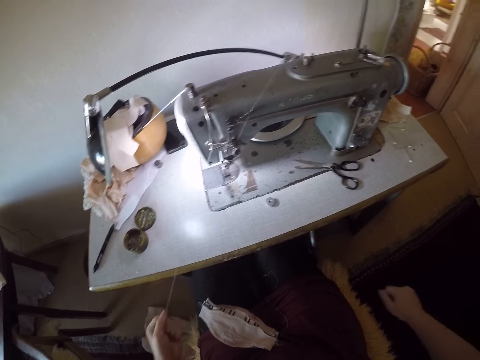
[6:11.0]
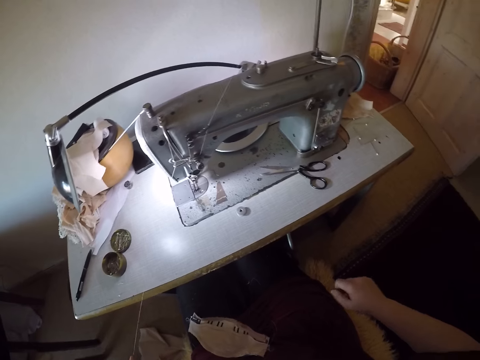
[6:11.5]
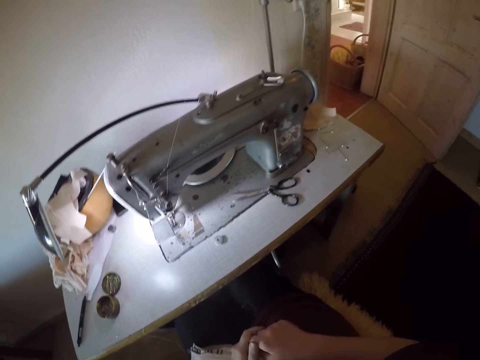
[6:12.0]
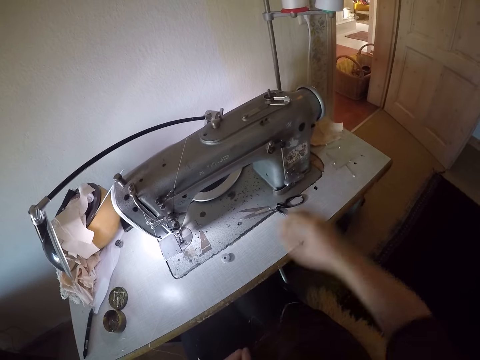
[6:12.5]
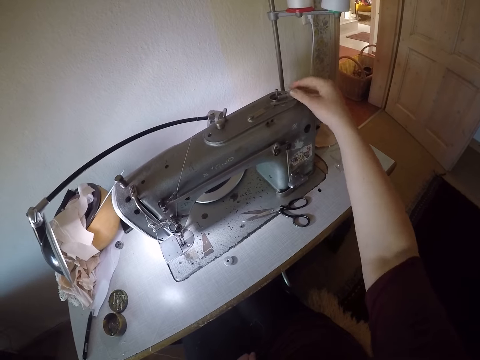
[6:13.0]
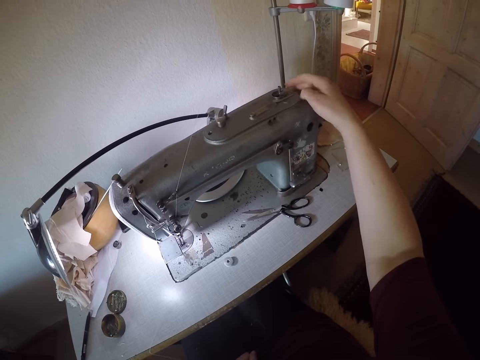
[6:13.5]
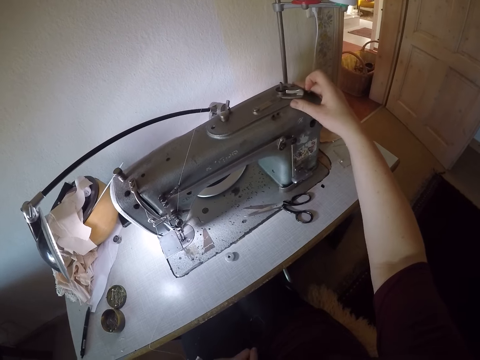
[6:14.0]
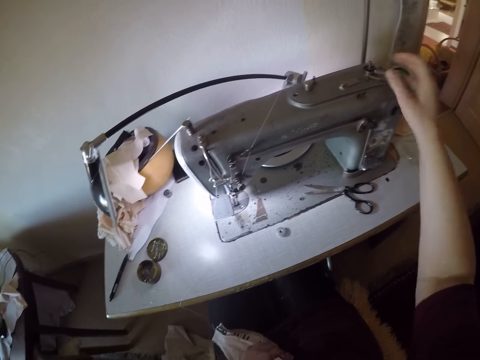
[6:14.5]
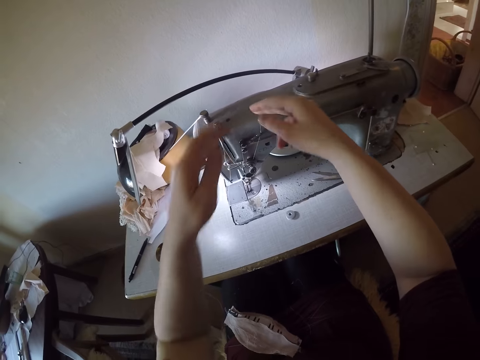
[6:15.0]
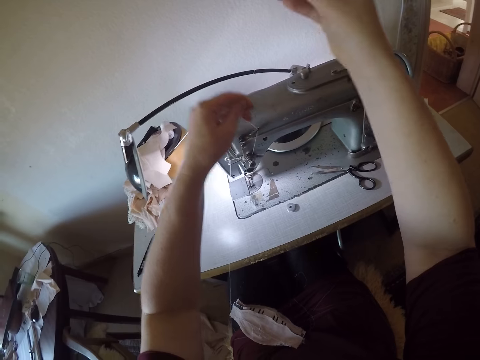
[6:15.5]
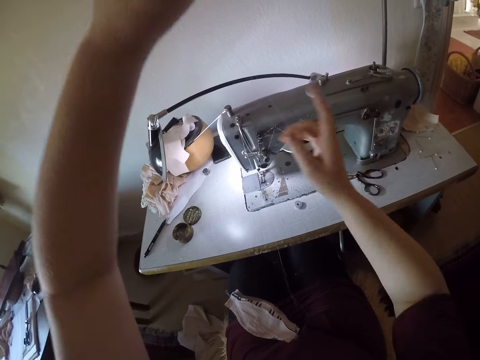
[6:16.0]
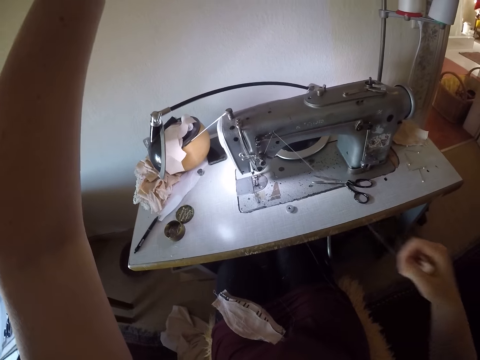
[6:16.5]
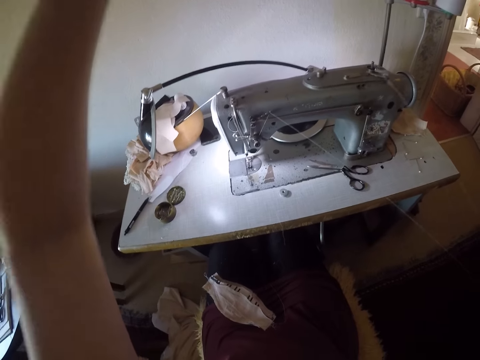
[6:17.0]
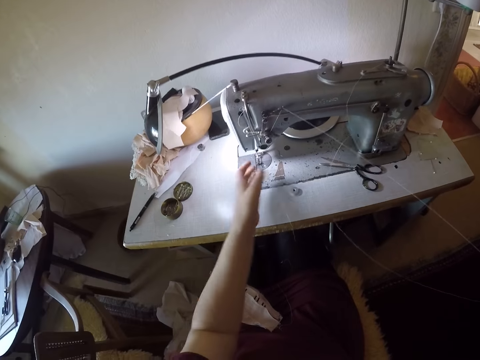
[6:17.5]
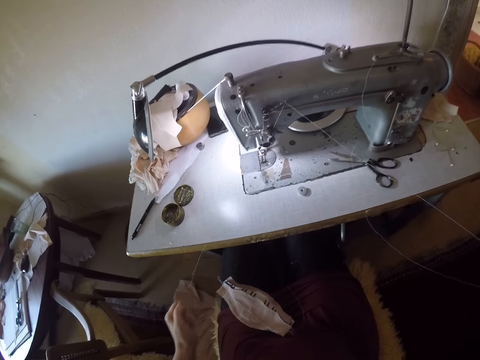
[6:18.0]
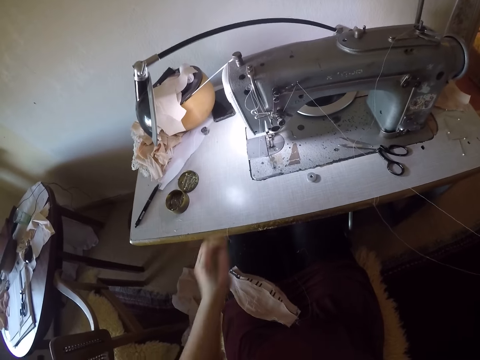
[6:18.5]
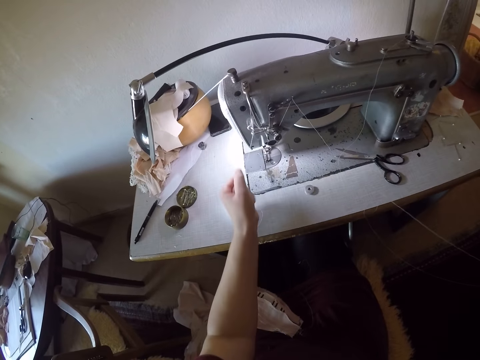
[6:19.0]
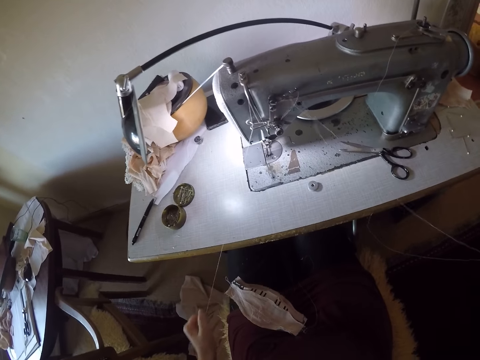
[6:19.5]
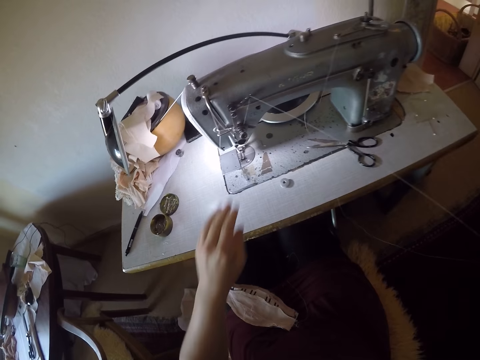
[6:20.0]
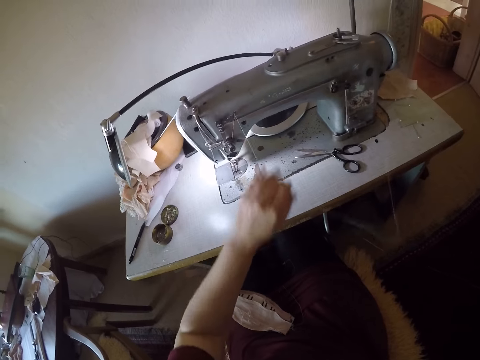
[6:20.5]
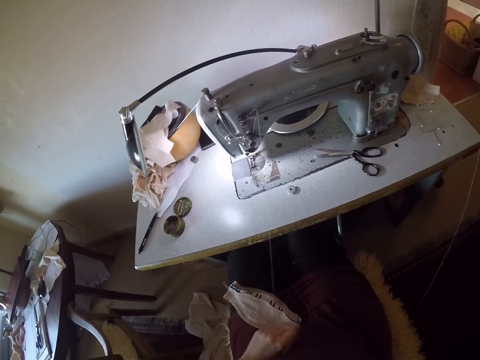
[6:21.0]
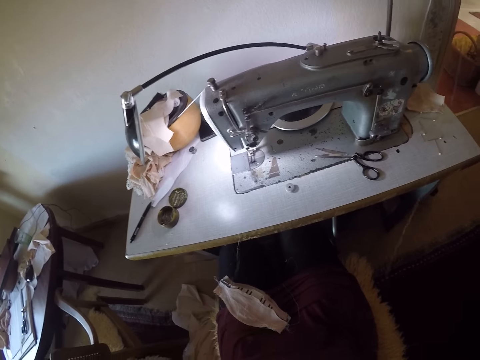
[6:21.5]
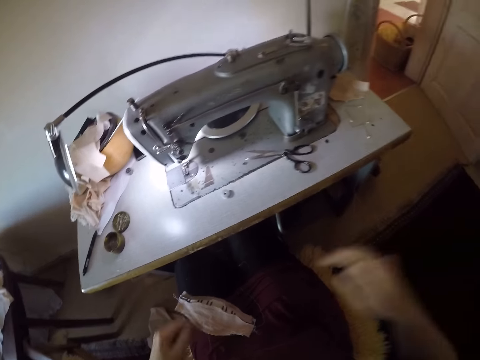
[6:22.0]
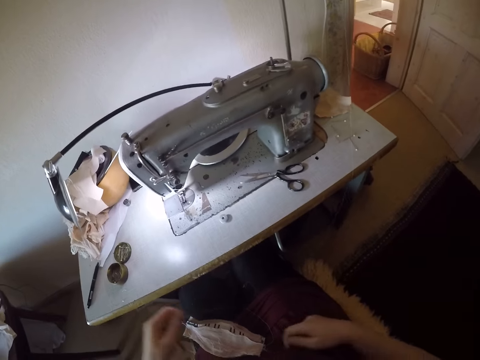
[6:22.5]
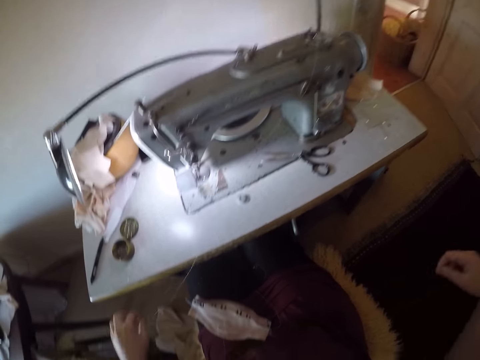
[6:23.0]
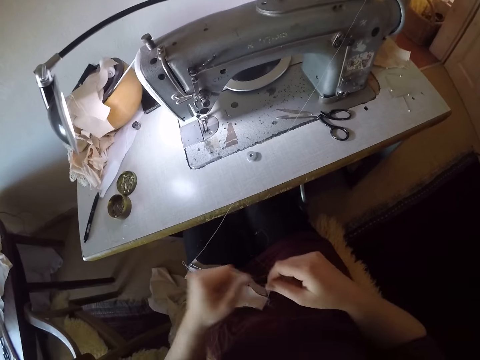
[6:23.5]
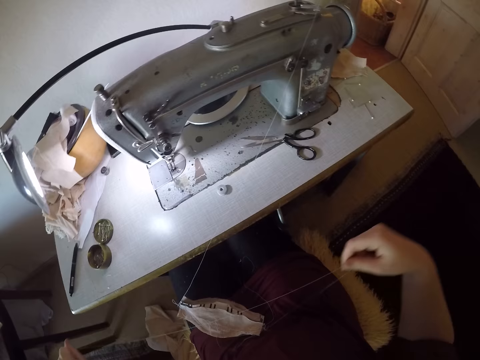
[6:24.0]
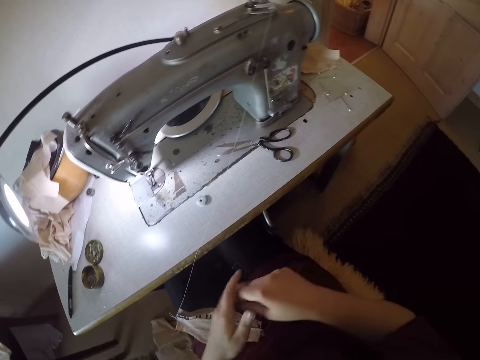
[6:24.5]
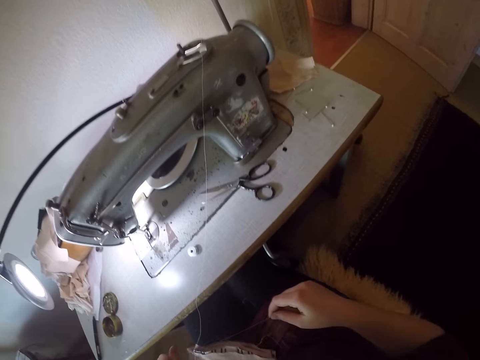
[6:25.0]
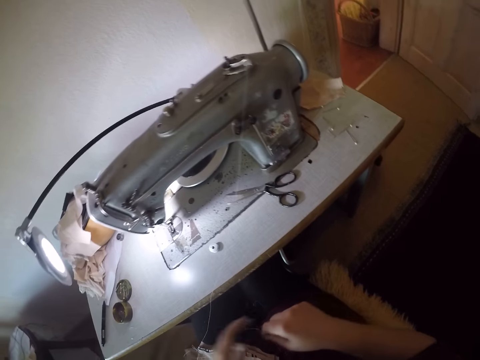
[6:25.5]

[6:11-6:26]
The camera wearer opens the bobbin winder or spool pin with her right hand. She pulls out threads from the sewing machine with both hands.

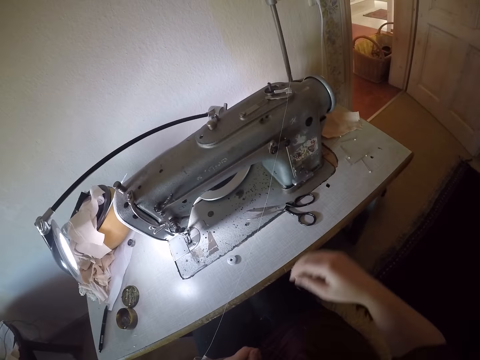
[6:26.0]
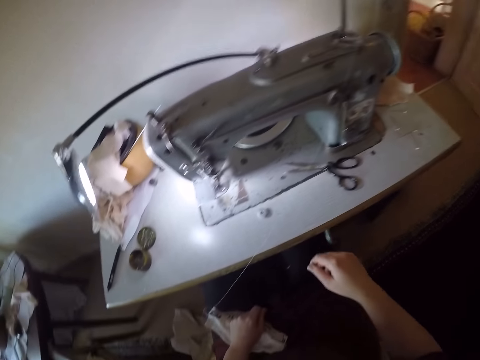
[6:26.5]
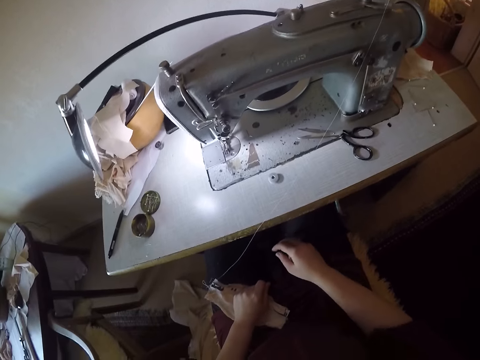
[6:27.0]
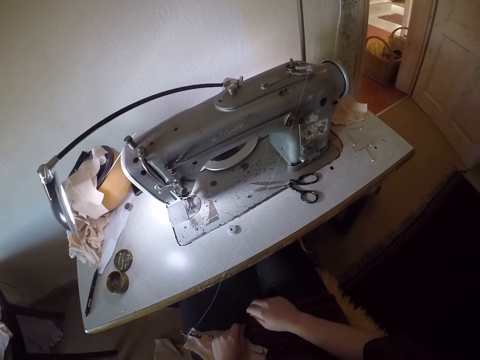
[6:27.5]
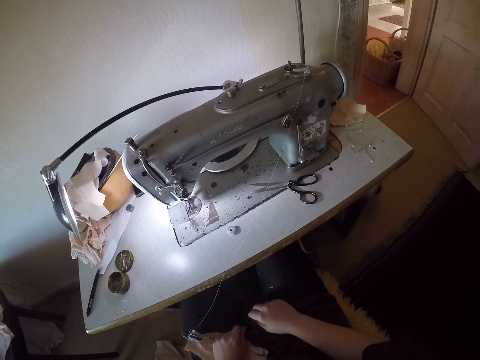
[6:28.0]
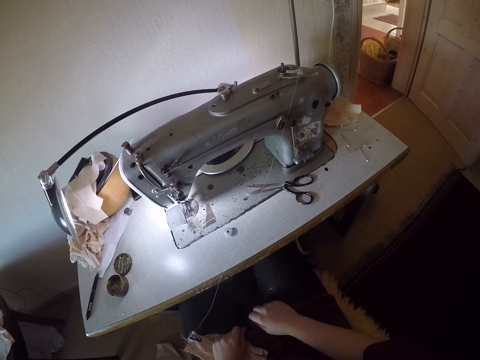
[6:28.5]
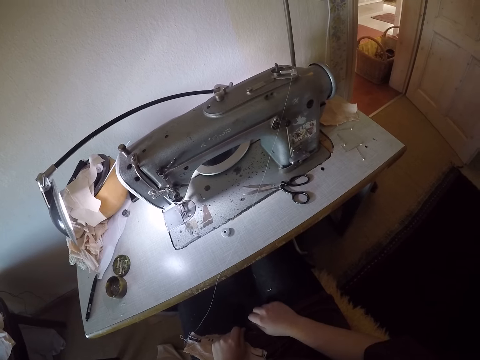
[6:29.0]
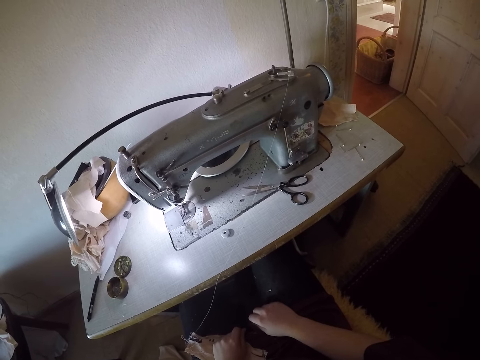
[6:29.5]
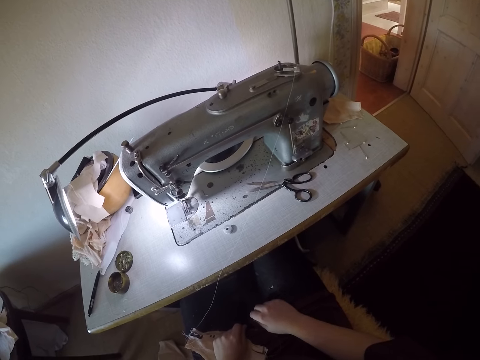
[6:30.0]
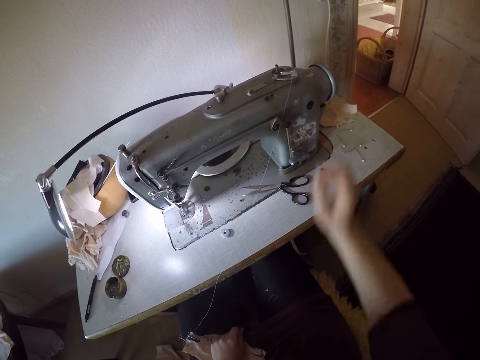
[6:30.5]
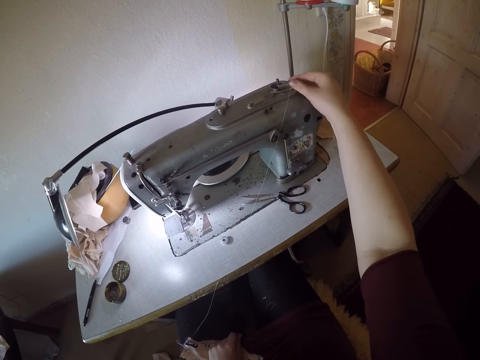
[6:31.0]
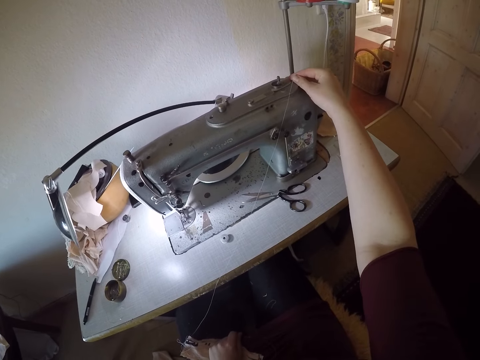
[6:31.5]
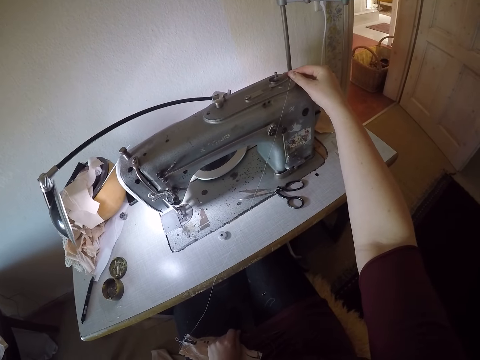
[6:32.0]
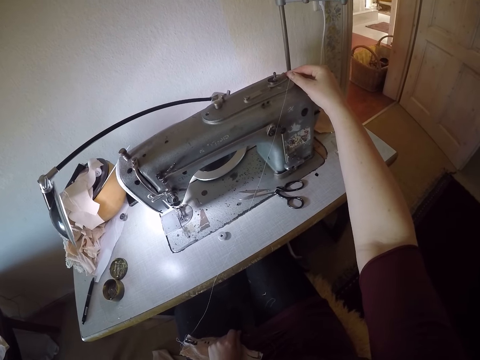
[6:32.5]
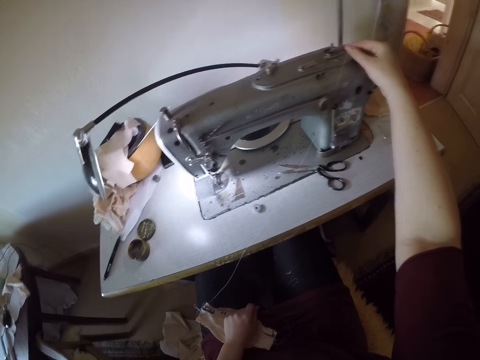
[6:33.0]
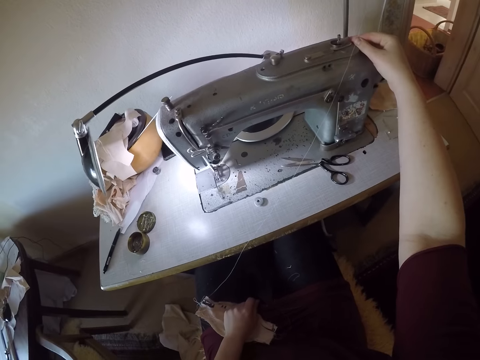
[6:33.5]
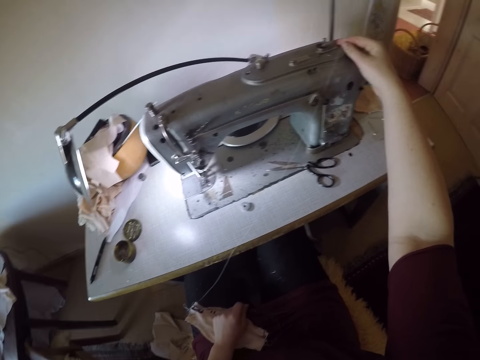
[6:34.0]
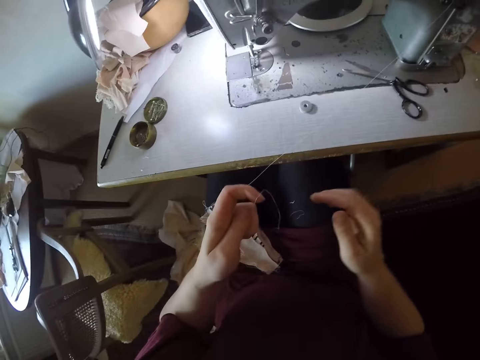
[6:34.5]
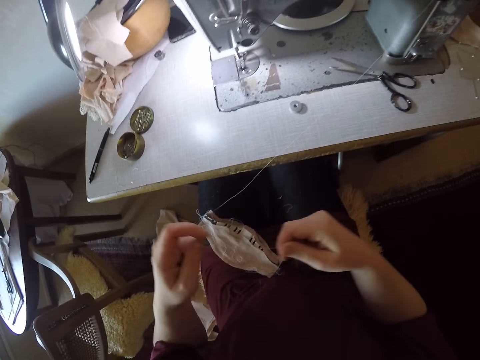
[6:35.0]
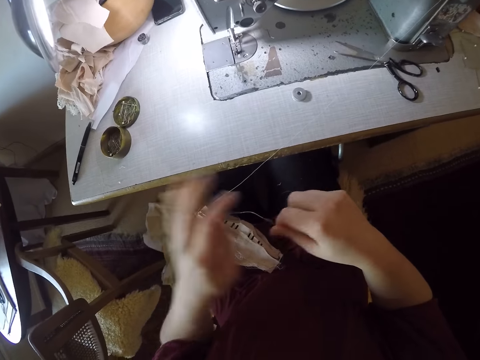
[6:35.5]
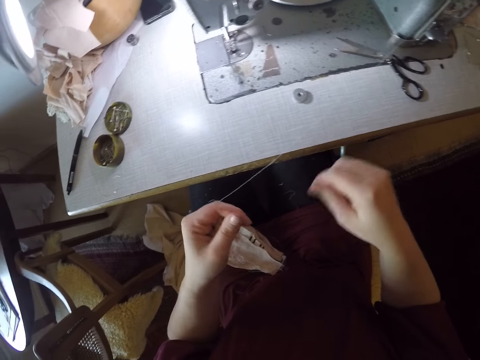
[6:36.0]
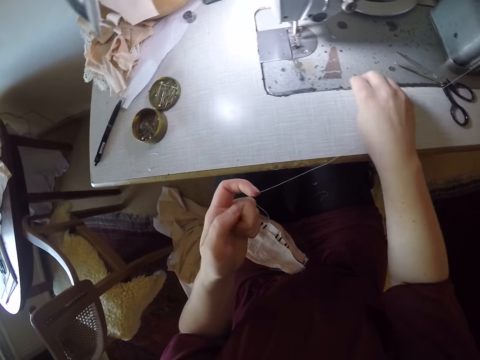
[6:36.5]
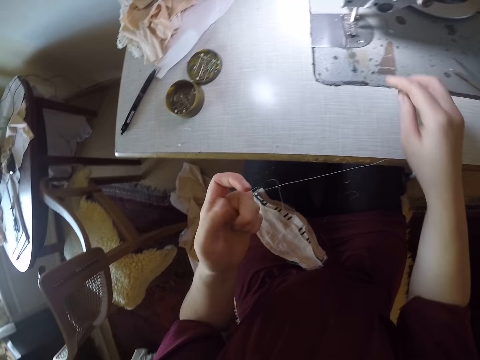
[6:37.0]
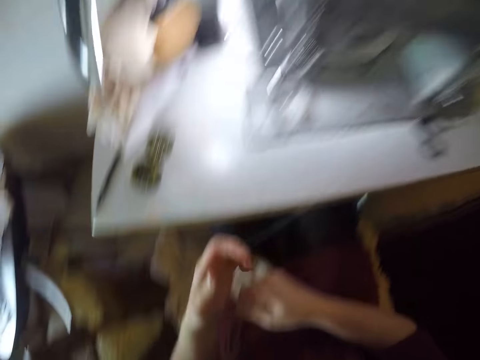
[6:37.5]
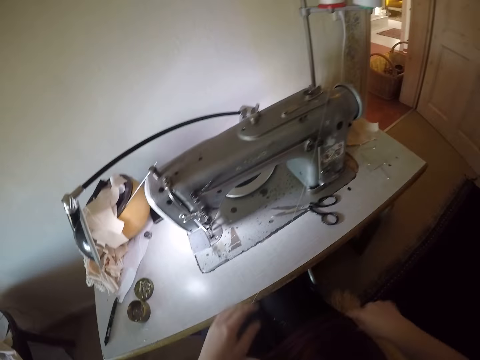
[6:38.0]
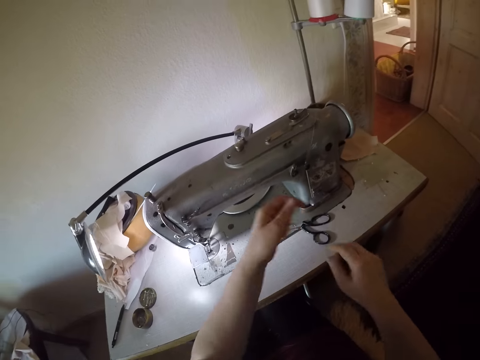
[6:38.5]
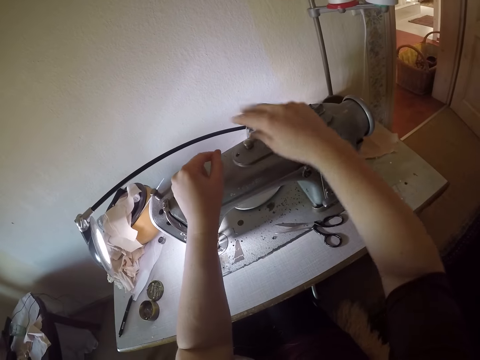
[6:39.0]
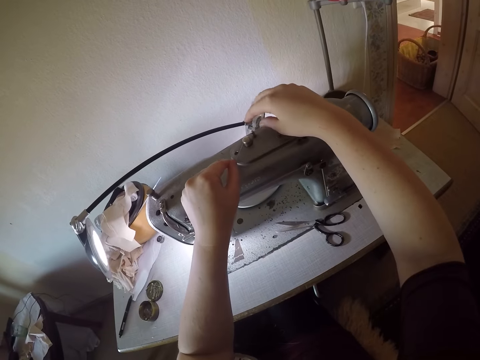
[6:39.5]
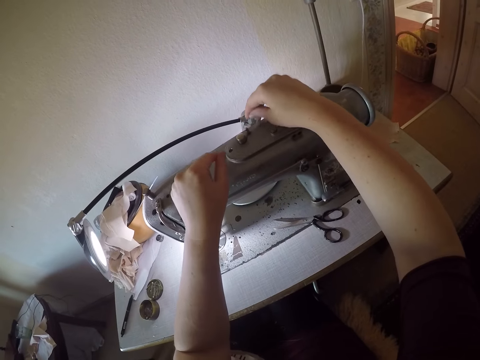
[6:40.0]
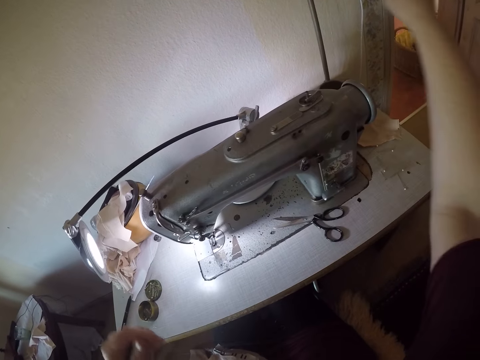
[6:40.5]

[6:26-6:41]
The camera wearer closes the bobbin winder or spool pin with her right hand. She works on the machine. She takes the thread in her left hand. She pulls some threads with both her hands. She picks up the bobbin on the table with her right hand. She pulls out threads from the sewing machine.
